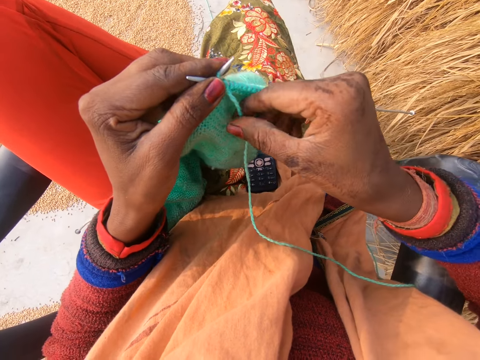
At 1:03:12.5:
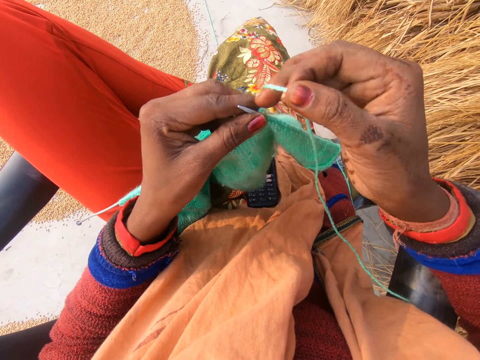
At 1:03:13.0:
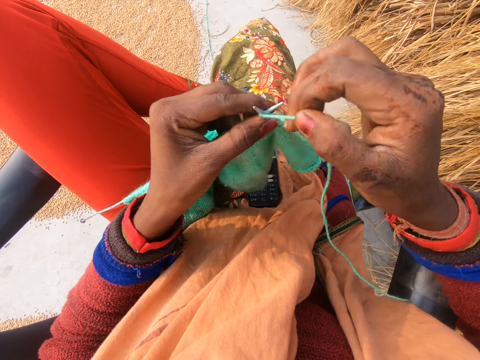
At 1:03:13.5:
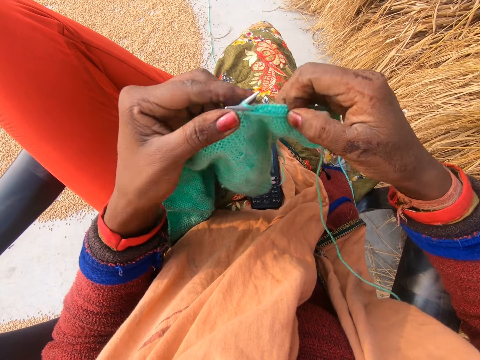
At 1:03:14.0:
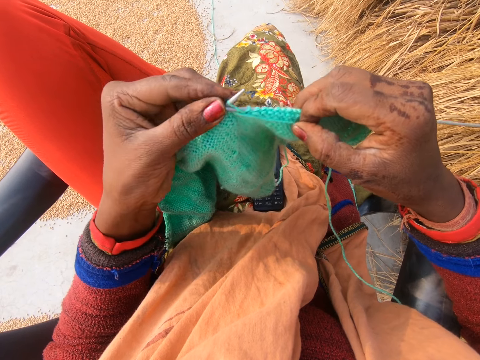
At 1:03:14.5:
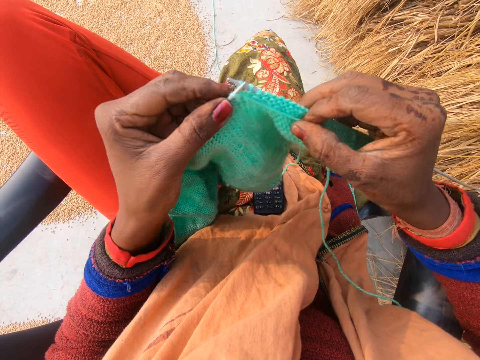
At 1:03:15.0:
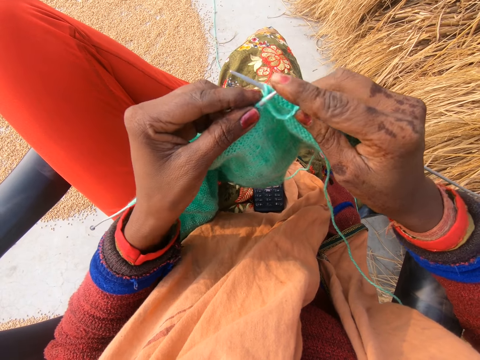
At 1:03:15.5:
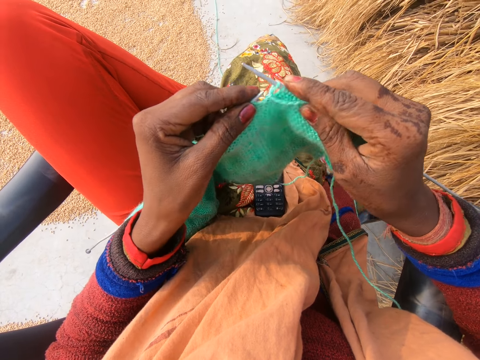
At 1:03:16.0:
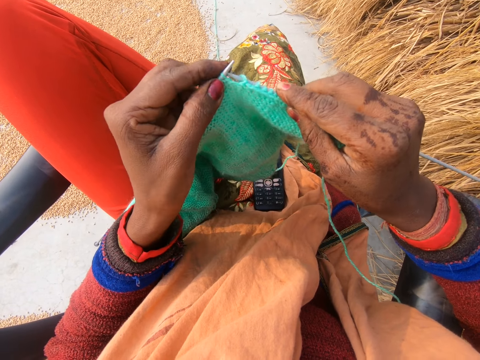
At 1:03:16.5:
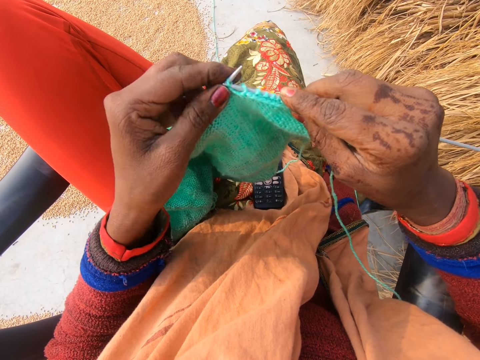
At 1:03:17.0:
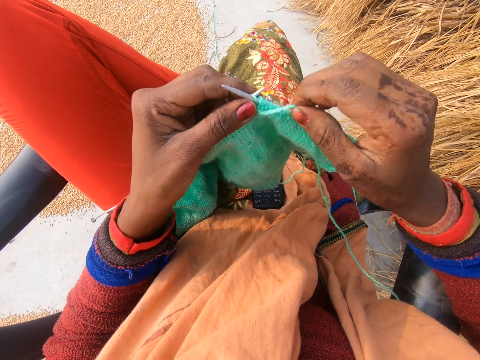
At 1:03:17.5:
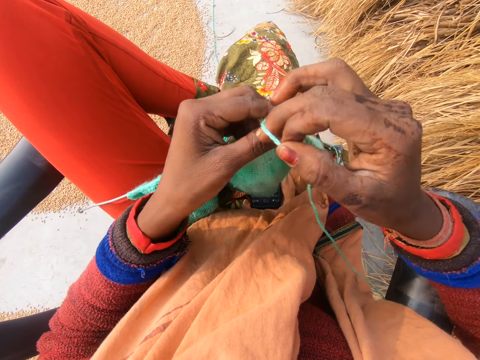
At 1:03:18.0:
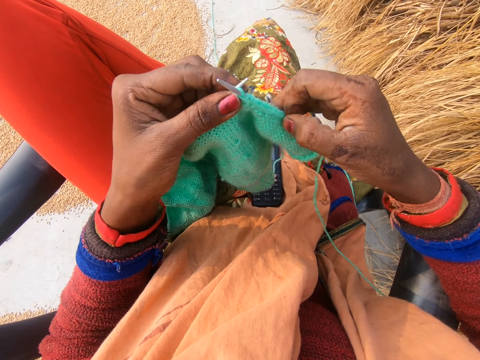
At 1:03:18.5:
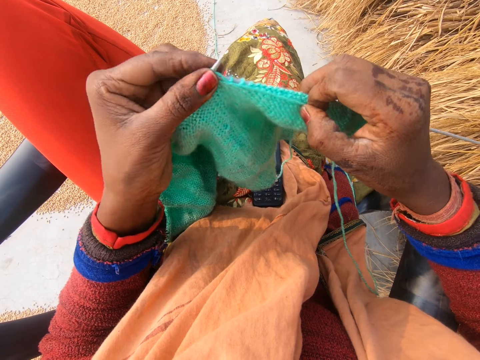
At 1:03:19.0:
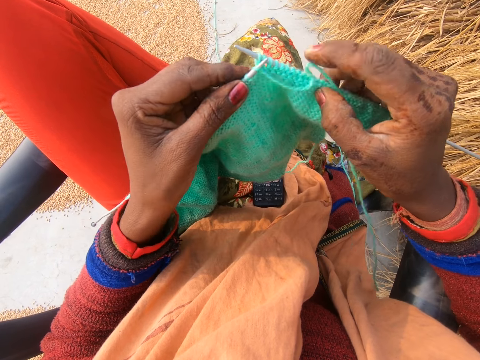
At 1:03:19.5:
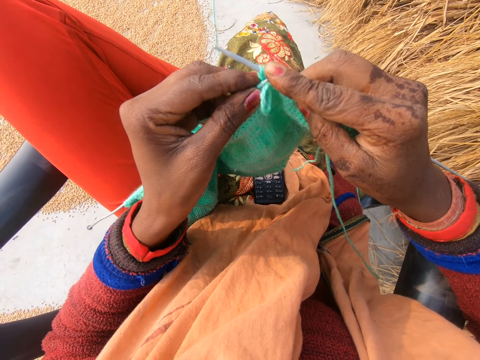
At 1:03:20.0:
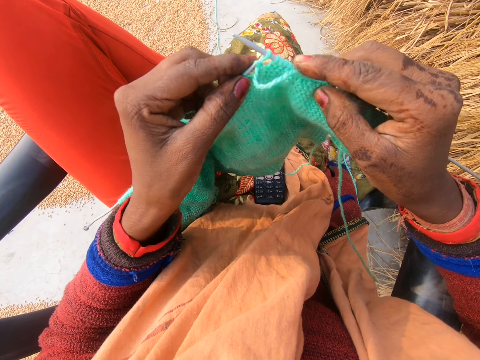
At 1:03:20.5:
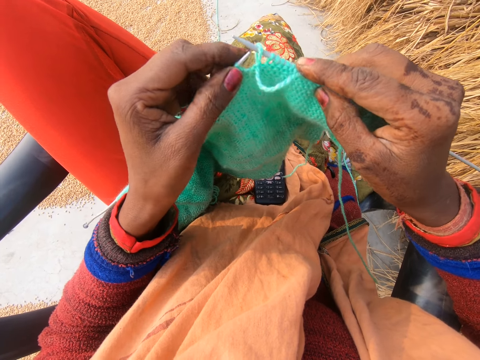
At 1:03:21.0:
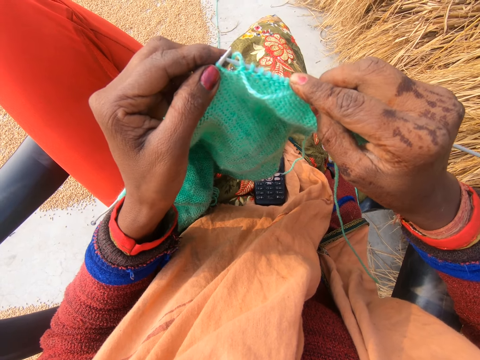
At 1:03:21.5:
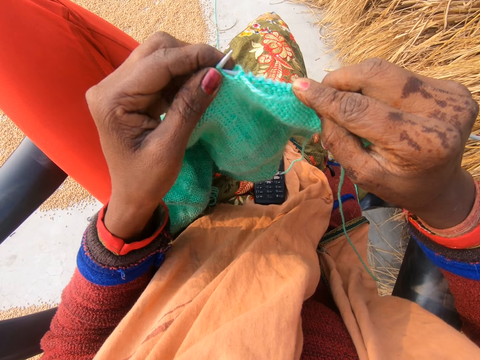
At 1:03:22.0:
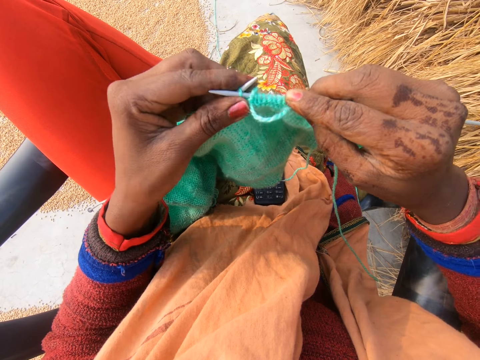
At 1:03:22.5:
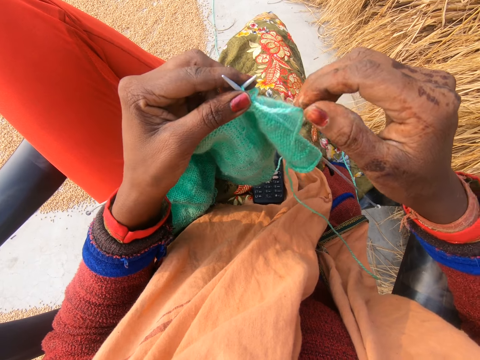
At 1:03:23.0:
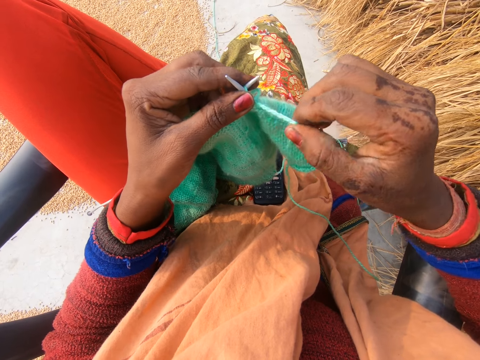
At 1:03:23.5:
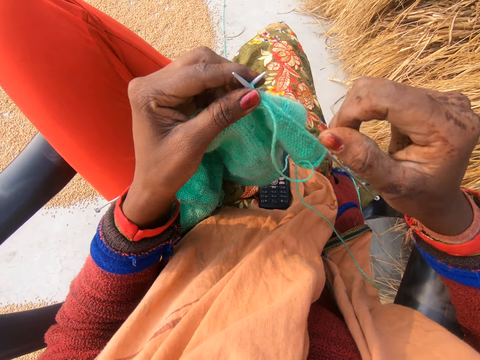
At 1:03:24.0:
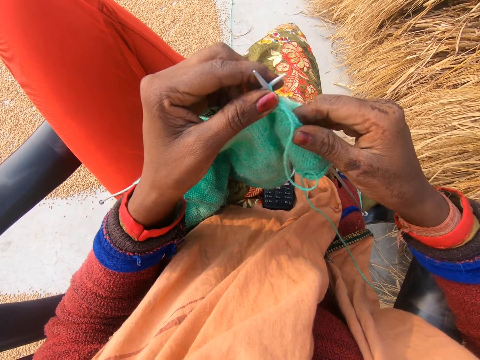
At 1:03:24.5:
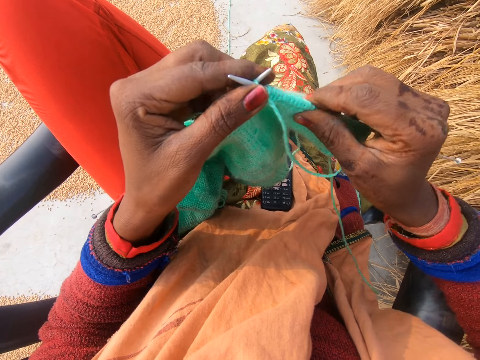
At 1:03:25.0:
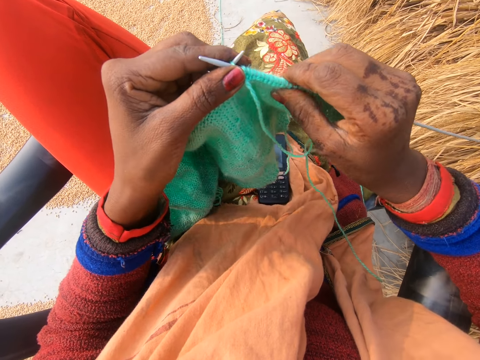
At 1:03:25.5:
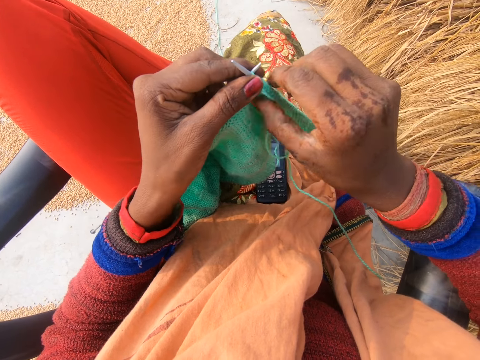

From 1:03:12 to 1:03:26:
The camera wearer picks up the thread. She crochets with the yarn in her hand. She rotates the knitting thread around the needle. She knits a fabric with knitting needles. She pushes the knitting needle with a finger. She knits the fabric with the knitting needles. She rotates the knitting thread around the needle. She knits the fabric with the knitting needles. She pushes the knitting needle with a finger. She knits the fabric with the knitting needles. She holds the thread. She turns the fabric on the knitting needle. She adjusts the crochet in her hand.

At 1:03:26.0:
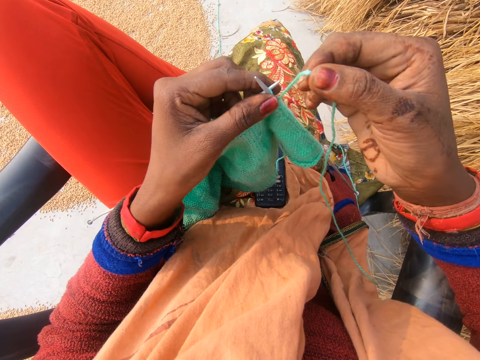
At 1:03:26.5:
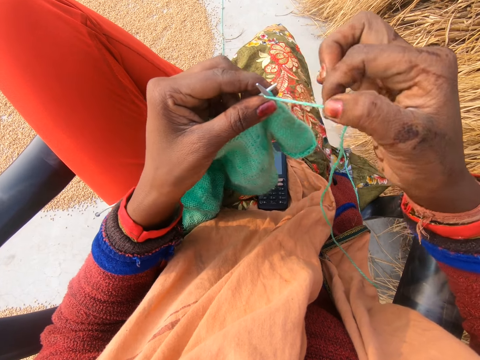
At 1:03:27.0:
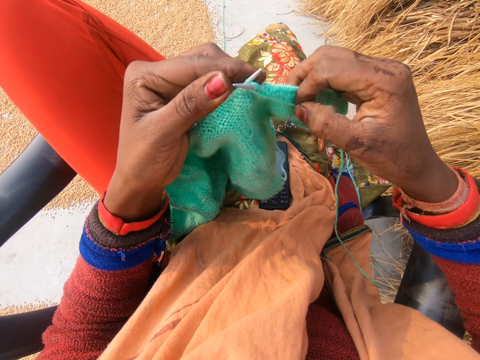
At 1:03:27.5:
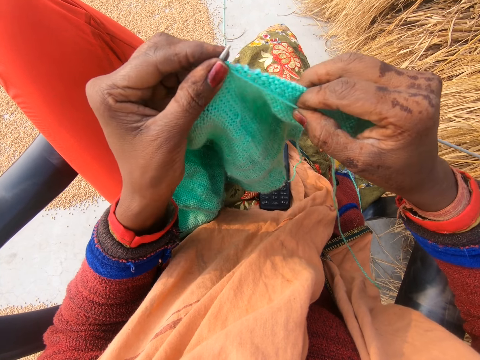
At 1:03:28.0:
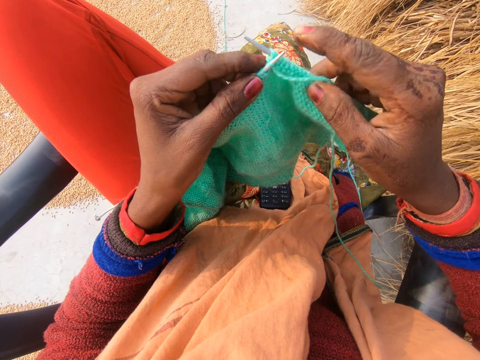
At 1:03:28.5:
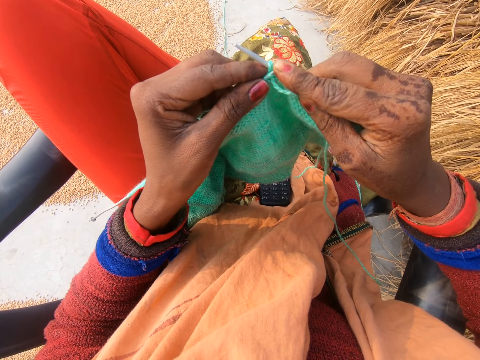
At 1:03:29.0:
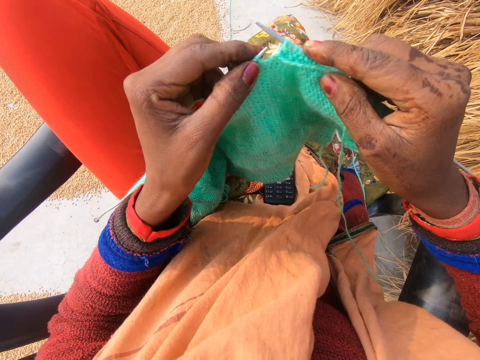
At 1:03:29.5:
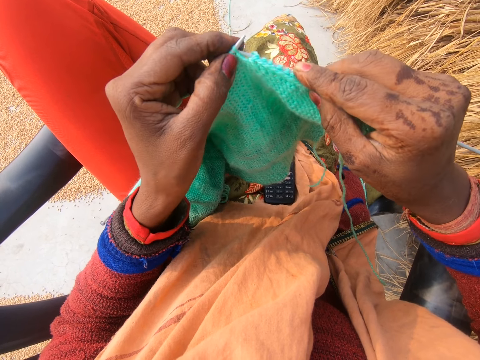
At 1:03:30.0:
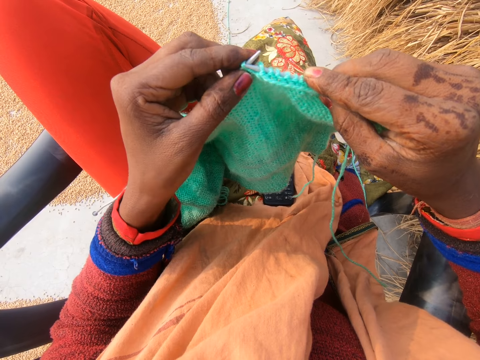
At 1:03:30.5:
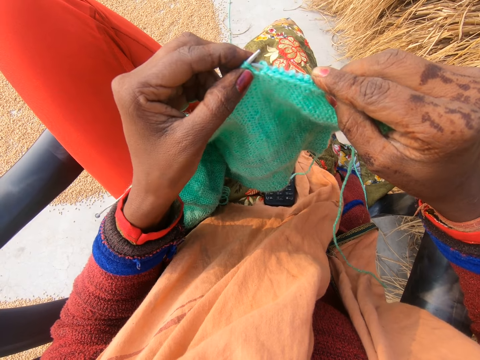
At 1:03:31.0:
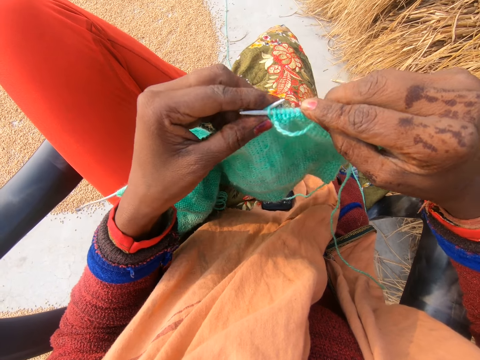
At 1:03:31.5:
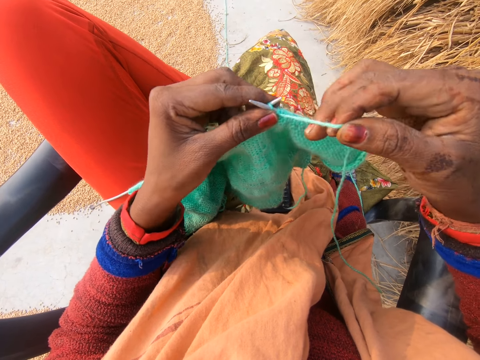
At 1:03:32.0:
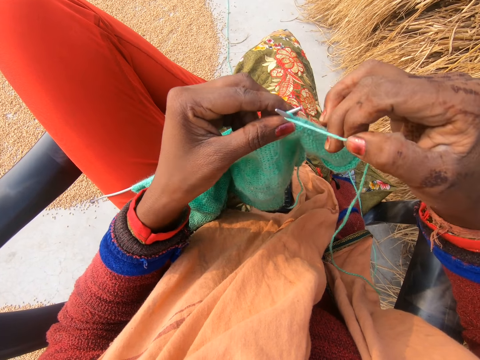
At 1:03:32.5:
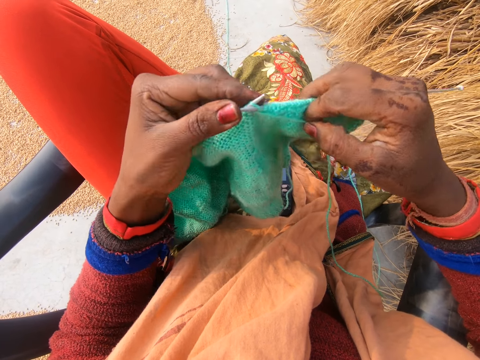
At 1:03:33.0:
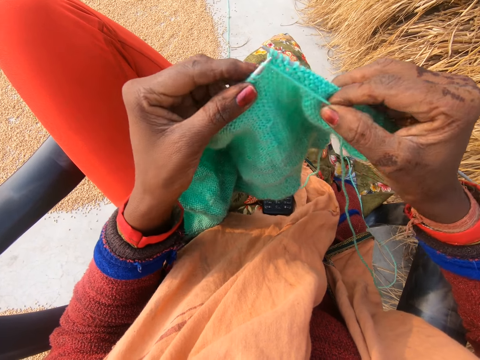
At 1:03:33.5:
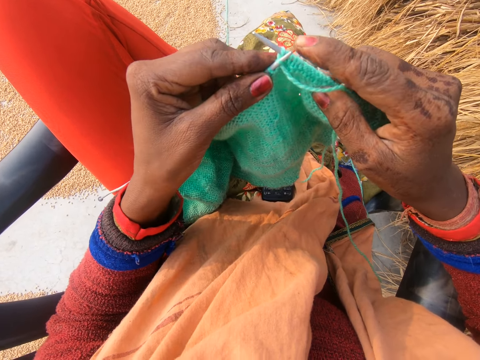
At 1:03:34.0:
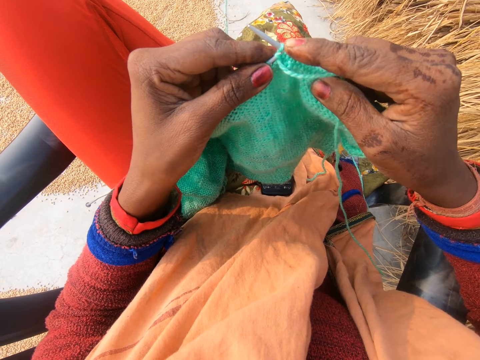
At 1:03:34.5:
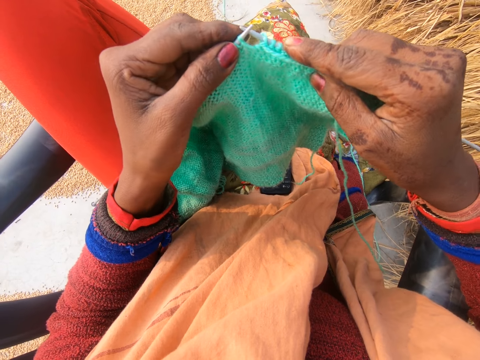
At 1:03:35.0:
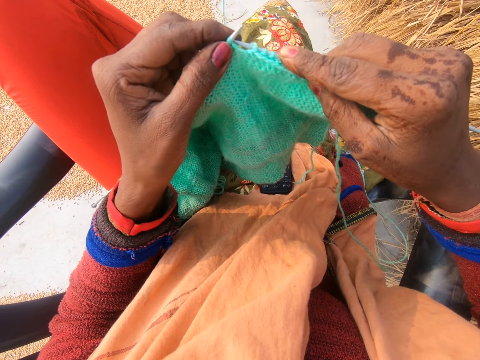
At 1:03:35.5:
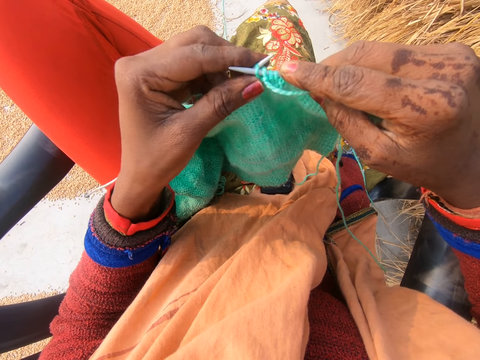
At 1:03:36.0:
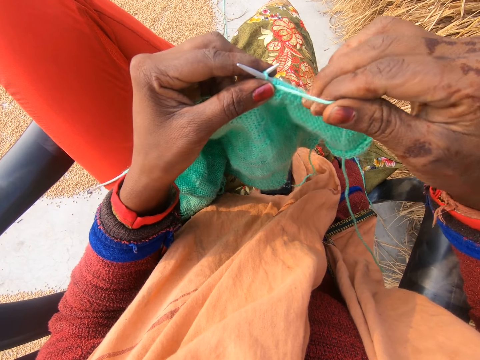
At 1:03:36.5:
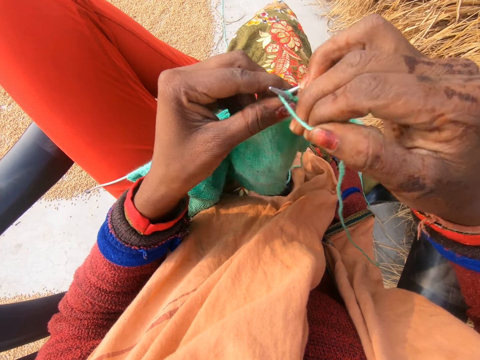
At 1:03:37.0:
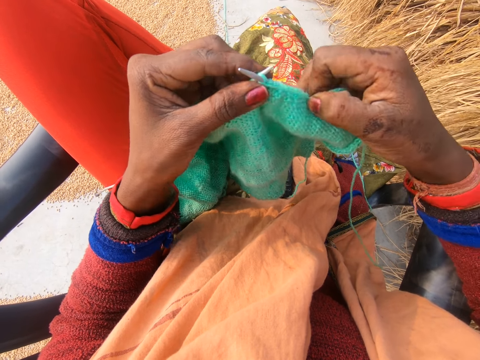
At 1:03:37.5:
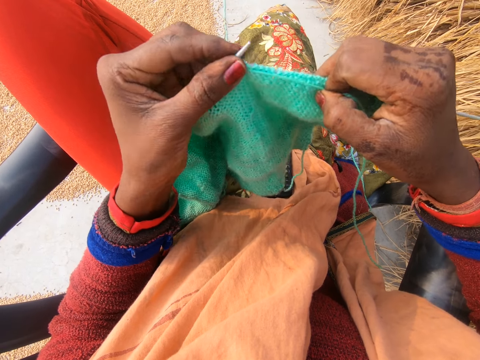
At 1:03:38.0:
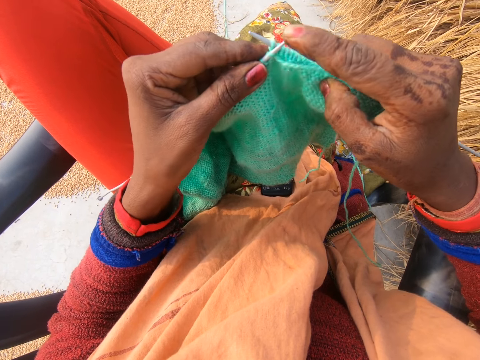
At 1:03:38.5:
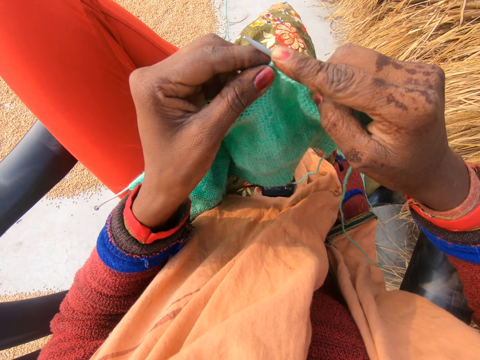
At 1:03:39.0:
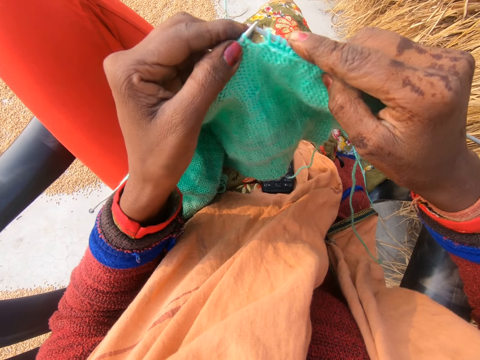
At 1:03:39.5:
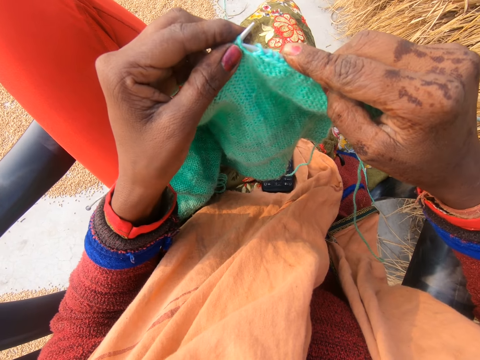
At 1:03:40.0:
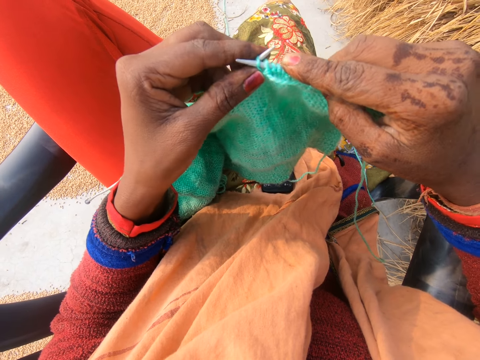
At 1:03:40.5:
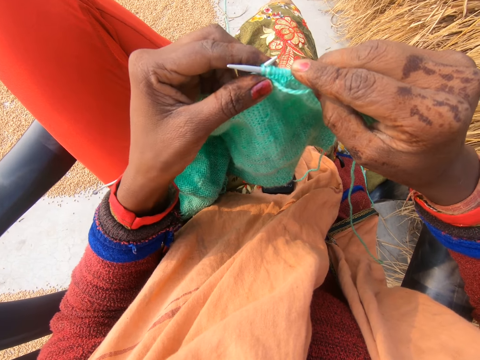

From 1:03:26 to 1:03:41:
The camera wearer picks up the thread. She rotates the knitting thread around the needle. She crochets with the yarn in her hand. She knits a fabric with knitting needles. She pushes the knitting needle with a finger. She knits the fabric with the knitting needles. She rotates the knitting thread around the needle. She knits the fabric with the knitting needles. She pushes the knitting needle with a finger. She knits the fabric with the knitting needles. She rotates the knitting thread around the needle. She knits the fabric with the knitting needles. She pushes the knitting needle with a finger. She knits the fabric with the knitting needles.
